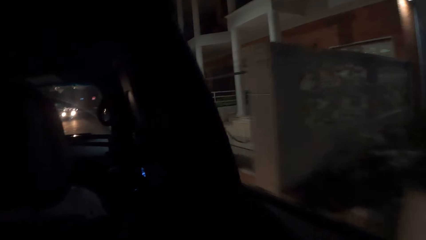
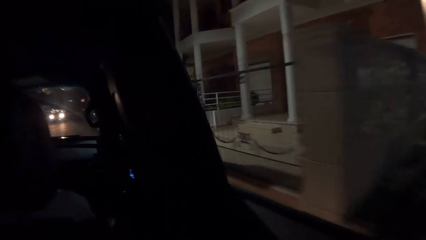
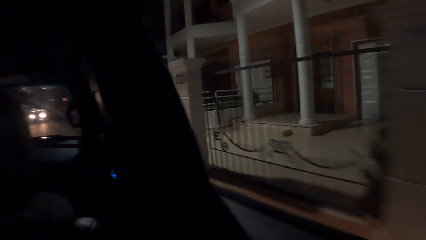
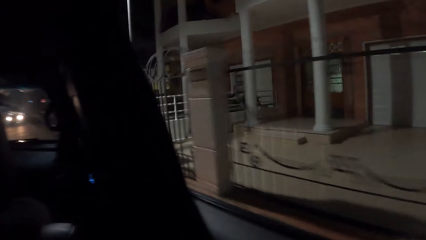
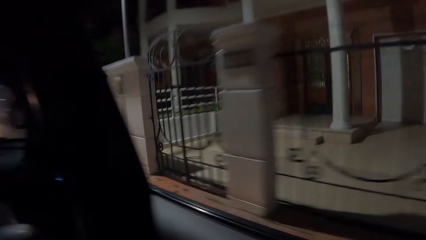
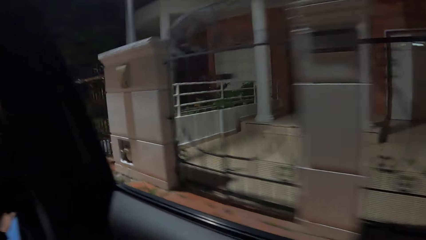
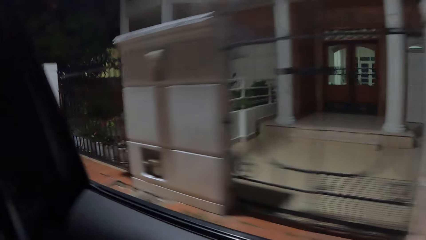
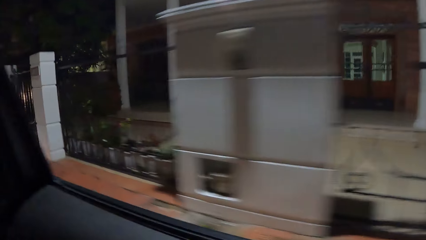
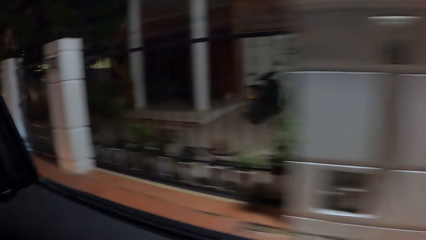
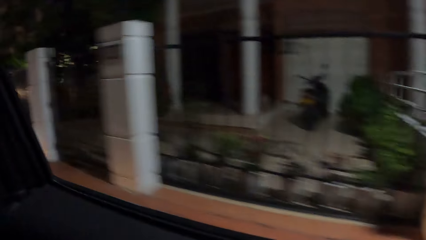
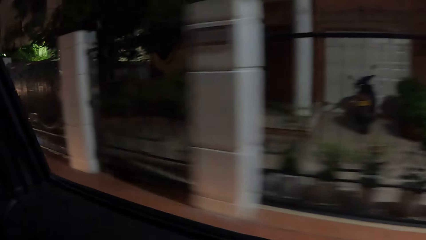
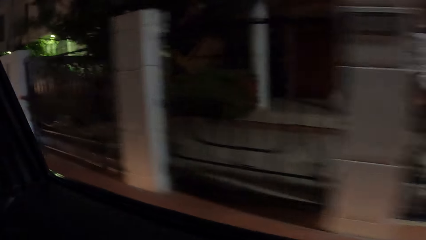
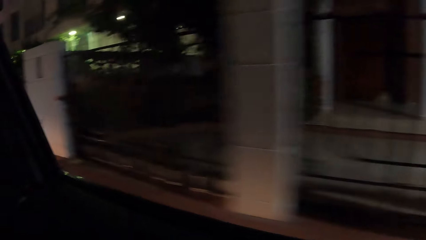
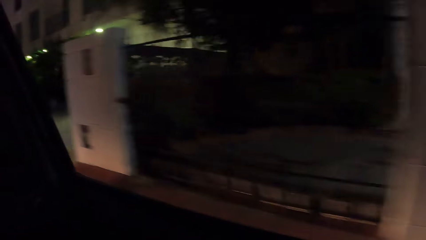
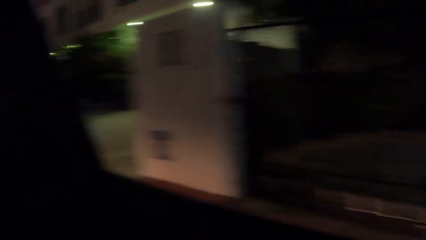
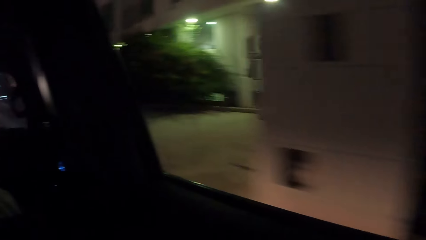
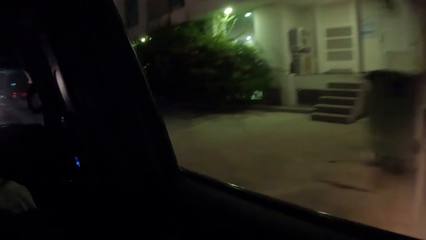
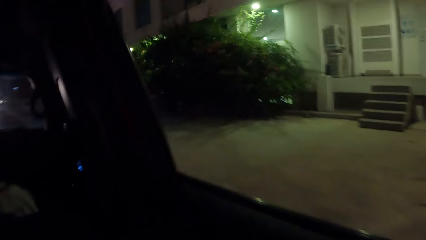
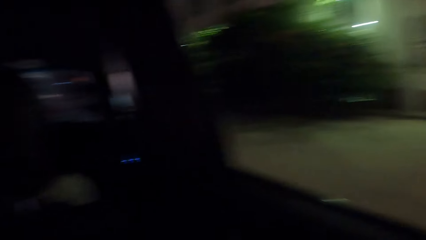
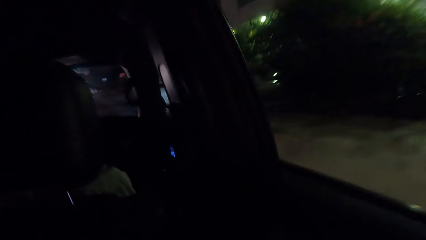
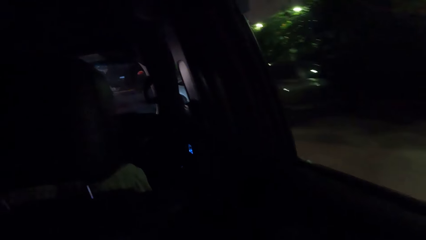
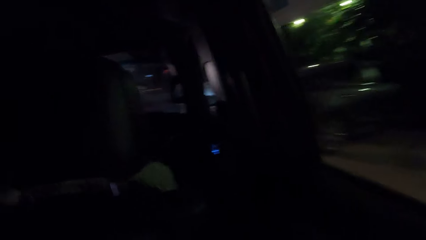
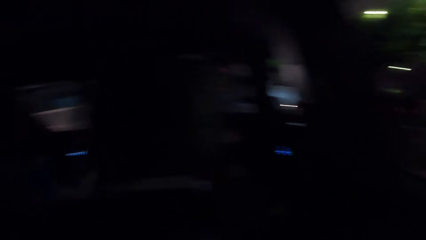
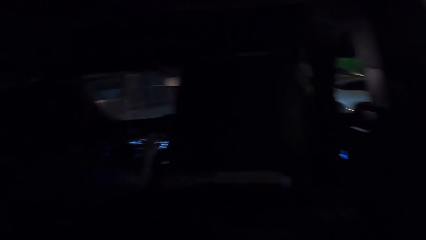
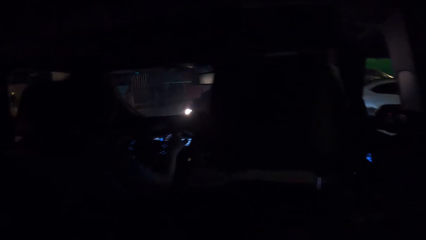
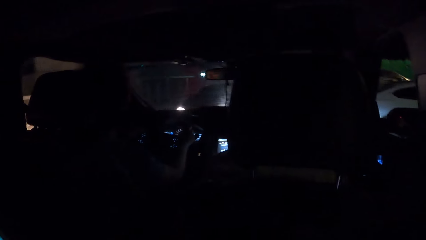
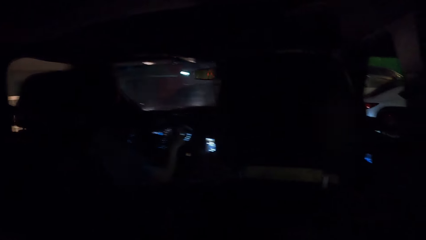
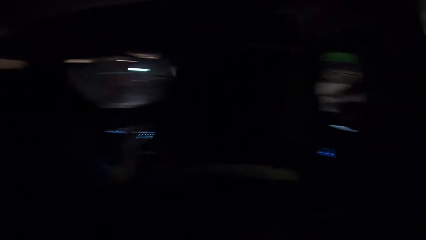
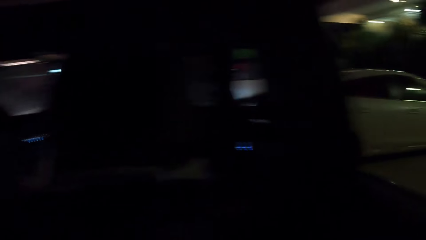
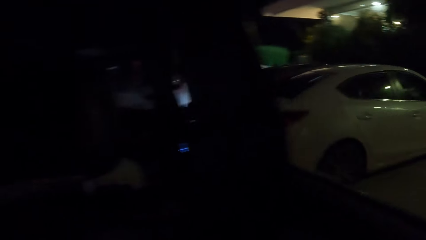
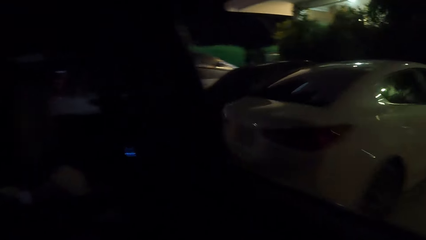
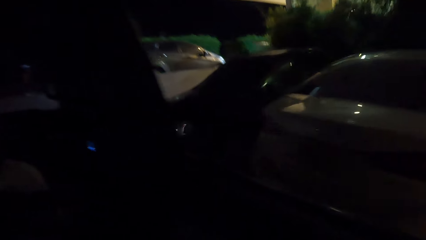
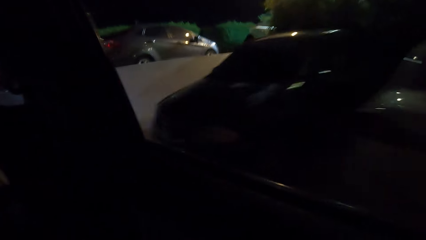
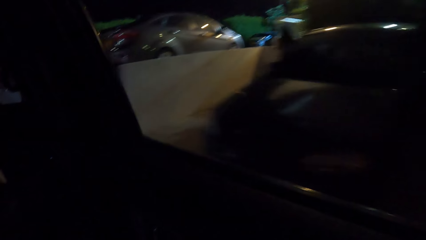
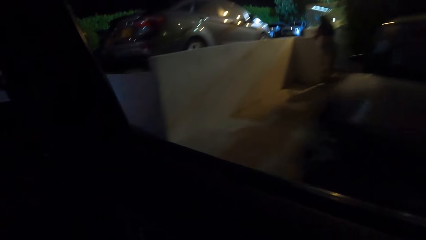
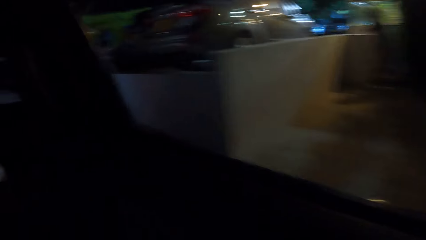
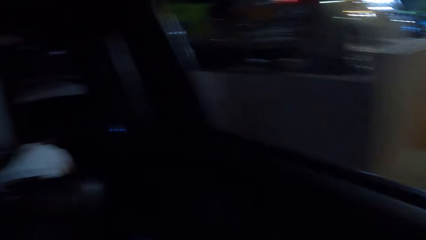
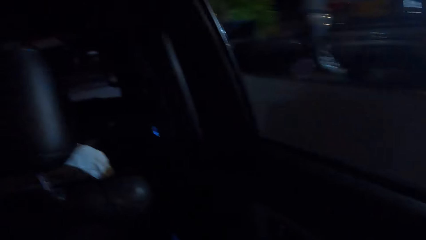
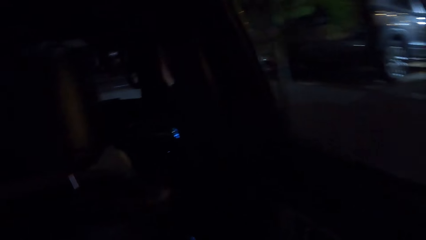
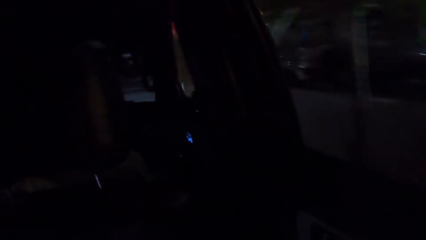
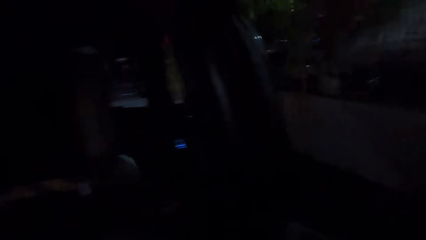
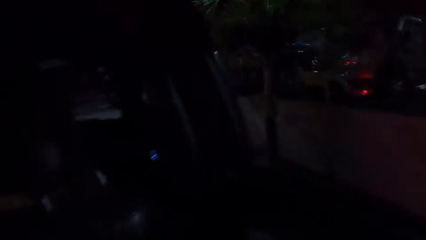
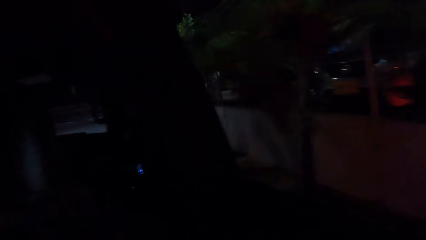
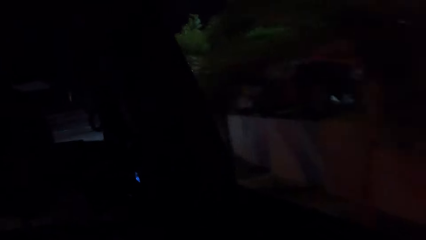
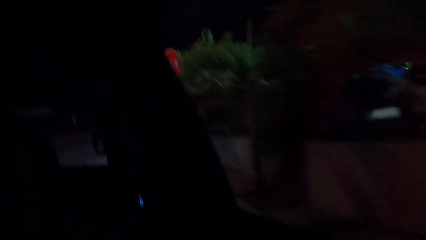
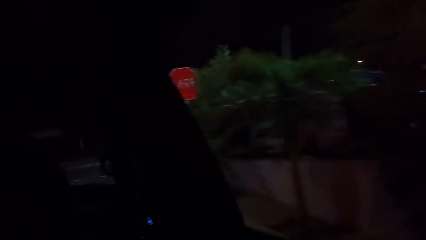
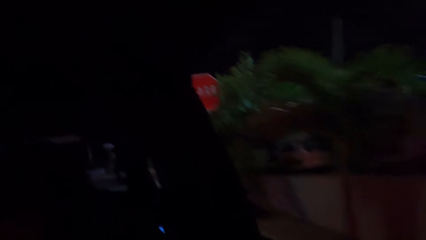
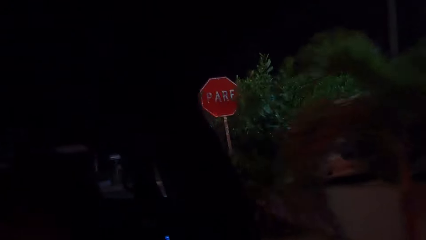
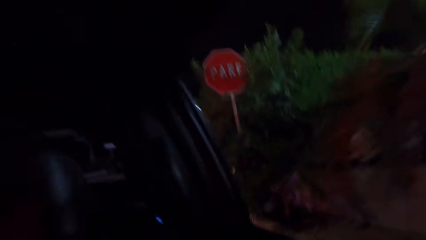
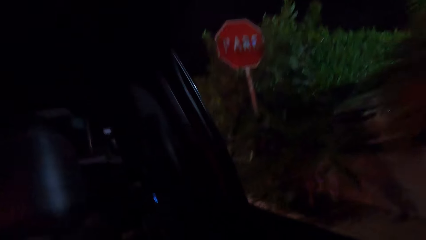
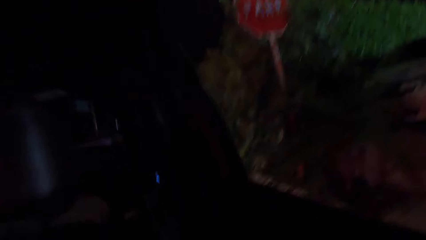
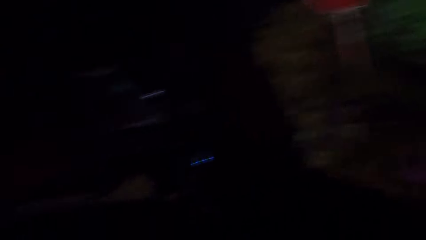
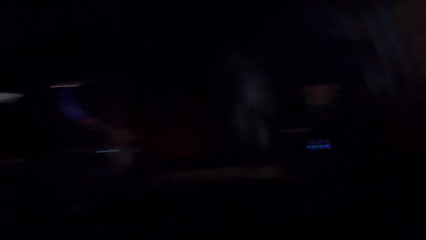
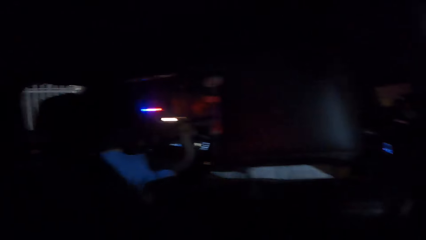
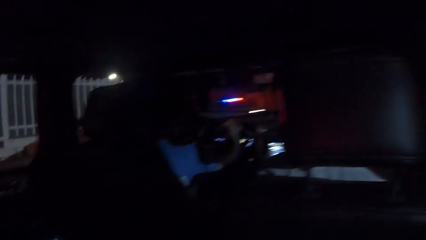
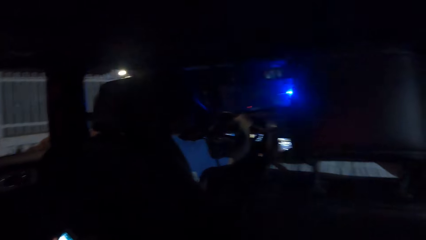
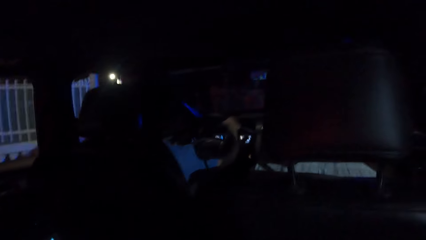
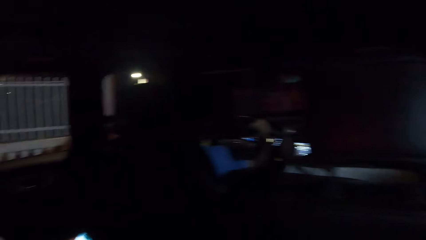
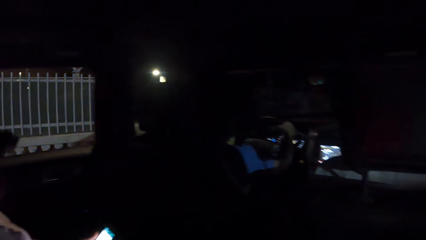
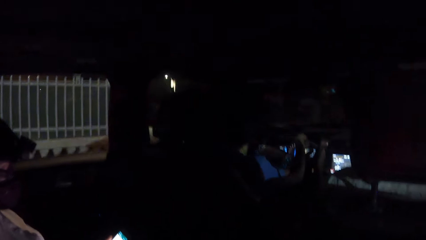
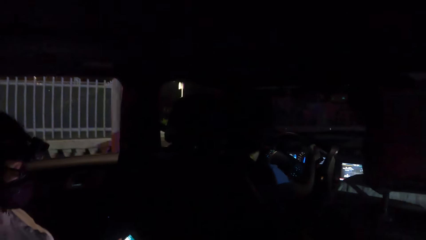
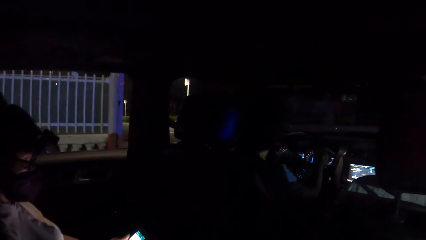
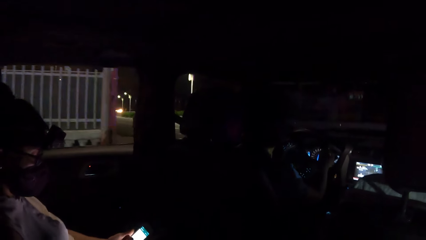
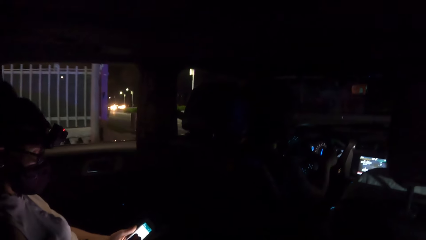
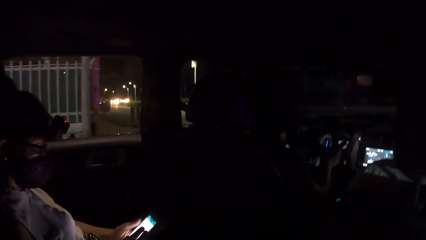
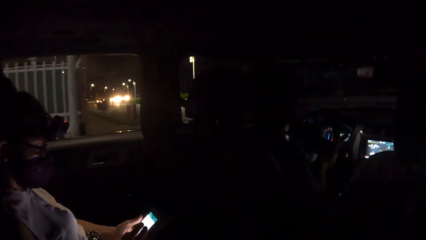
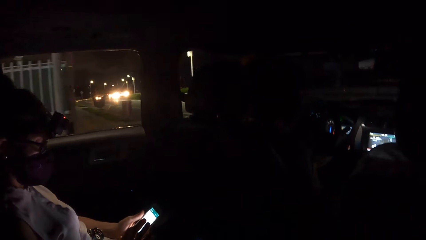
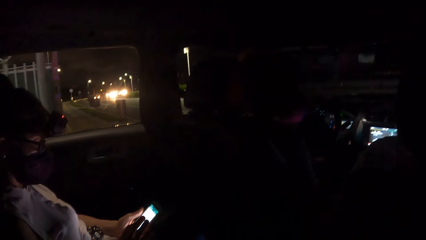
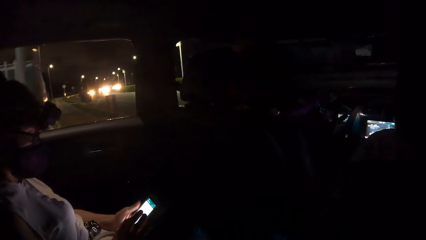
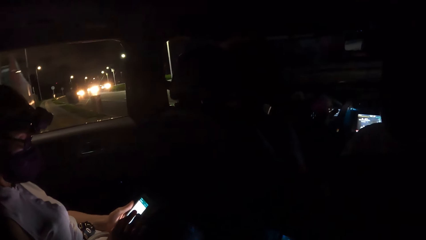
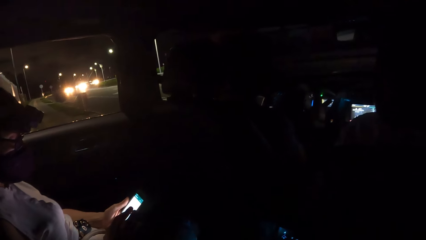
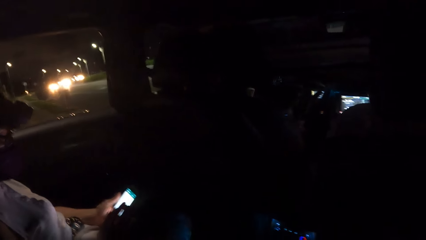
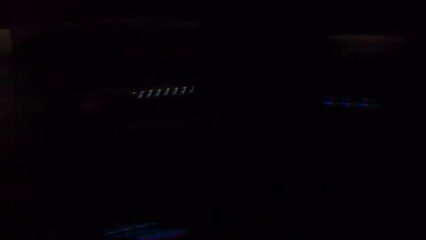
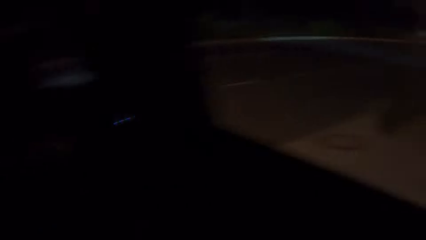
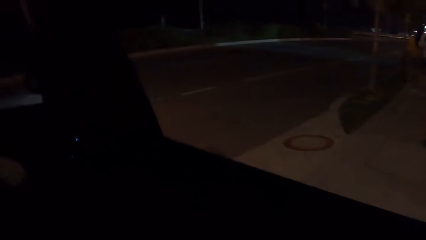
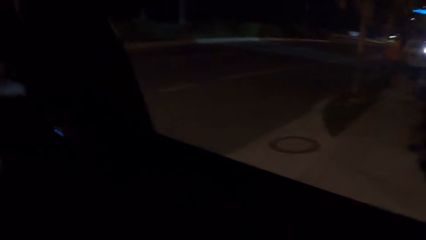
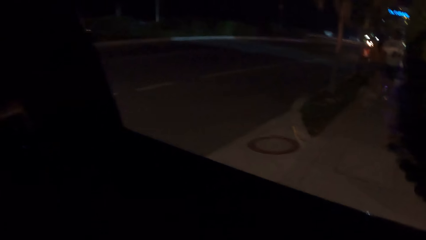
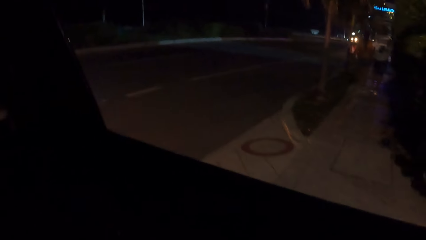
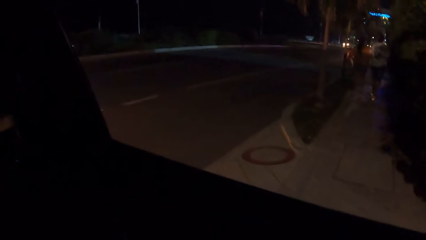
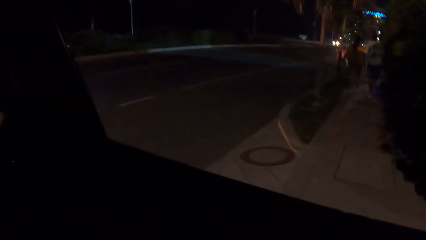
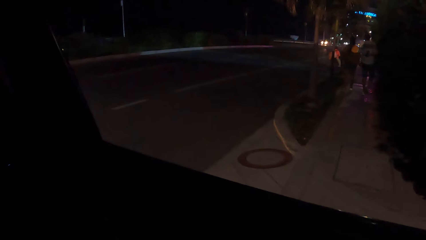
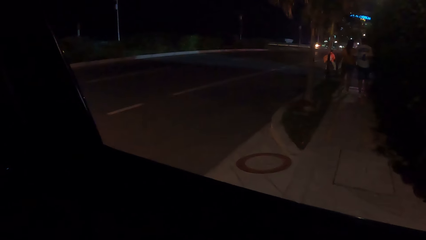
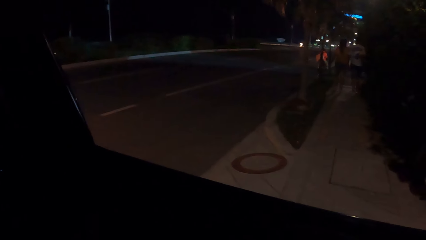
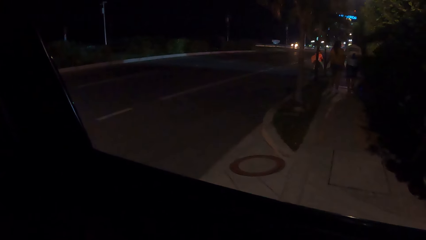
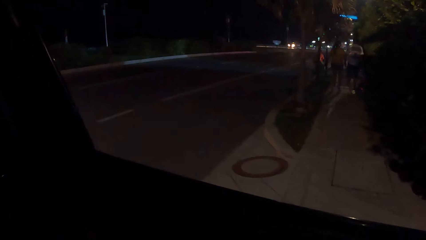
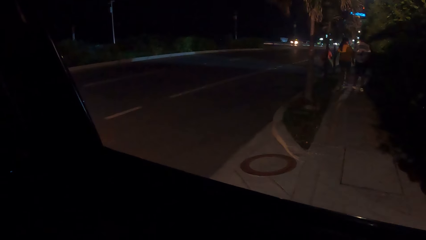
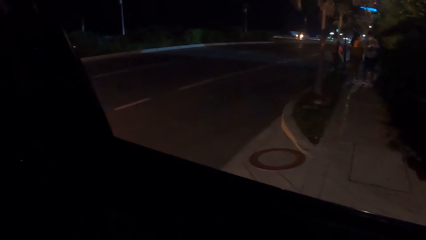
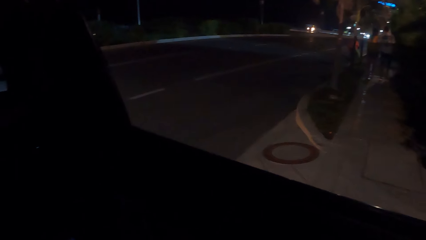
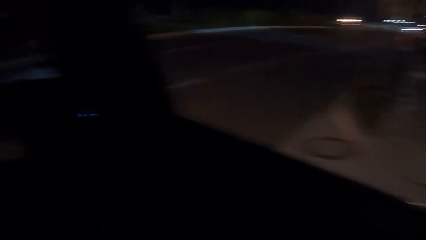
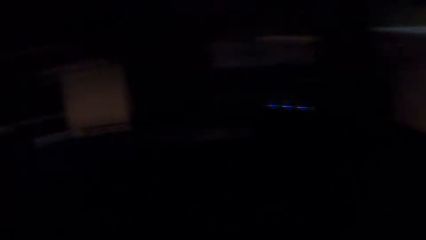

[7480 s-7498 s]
The camera wearer looks in a car. They stare at a man. They look outside through a car window. They stare at the vehicles. They look in the car. They stare at the man. A lady uses a mobile phone. The camera wearer stares at the road. They look outside through the car window.
